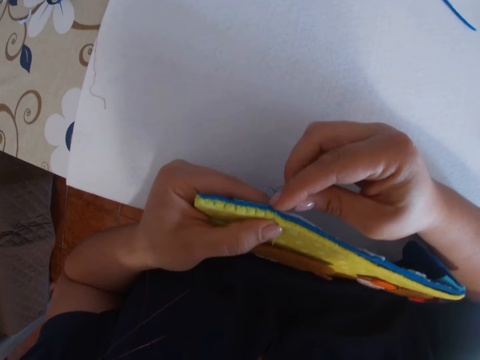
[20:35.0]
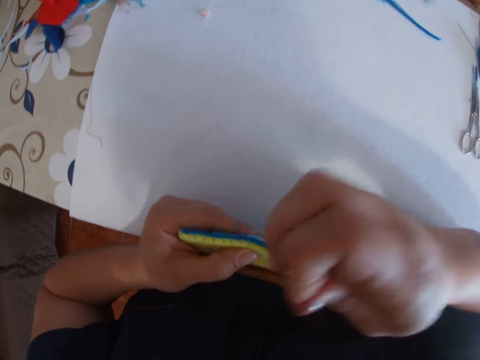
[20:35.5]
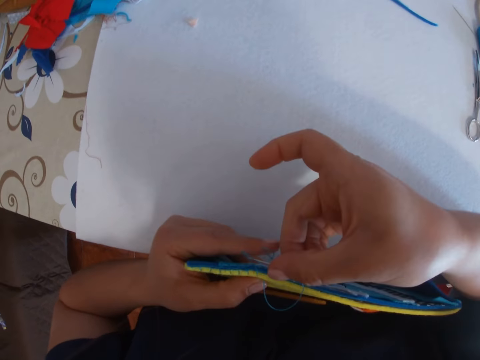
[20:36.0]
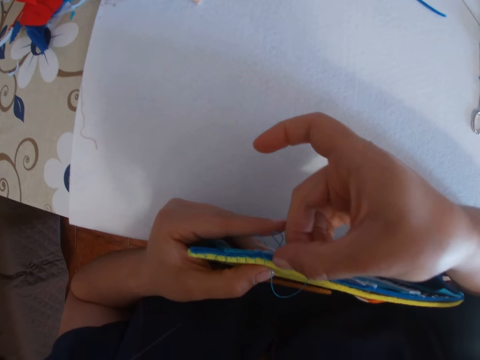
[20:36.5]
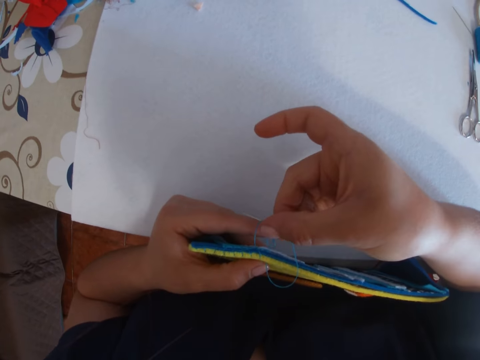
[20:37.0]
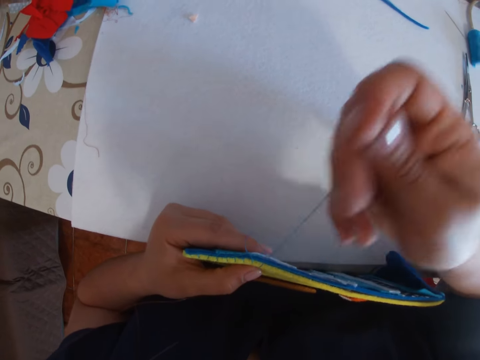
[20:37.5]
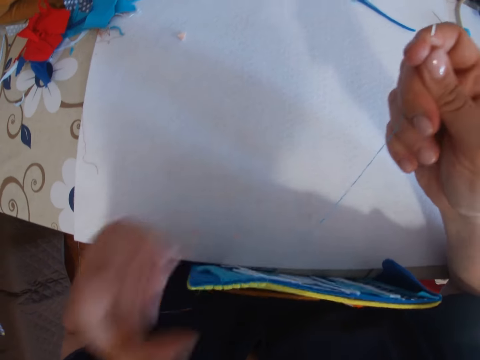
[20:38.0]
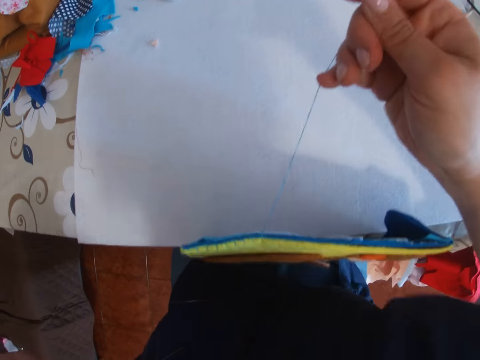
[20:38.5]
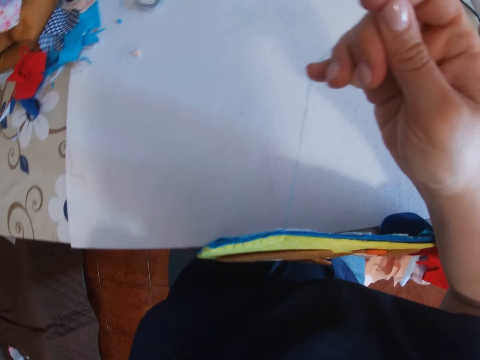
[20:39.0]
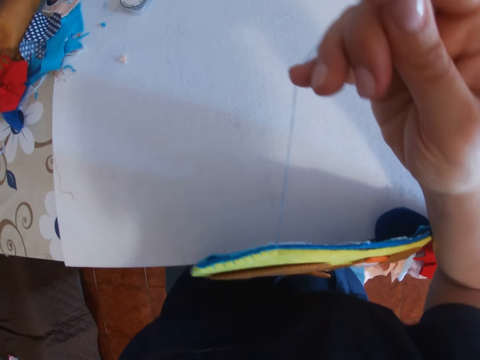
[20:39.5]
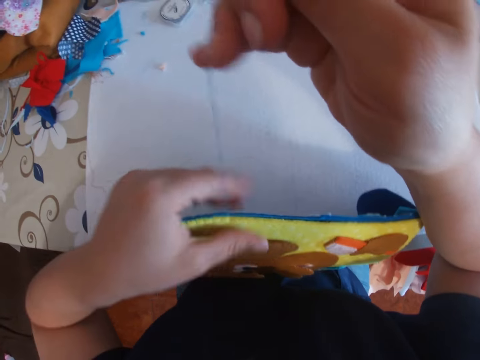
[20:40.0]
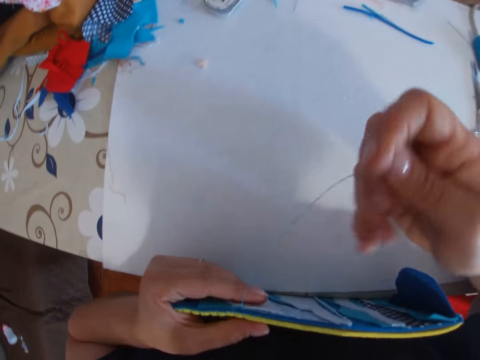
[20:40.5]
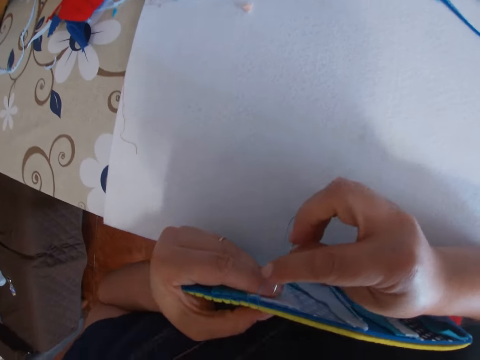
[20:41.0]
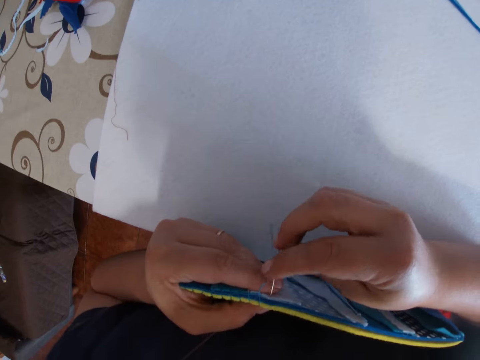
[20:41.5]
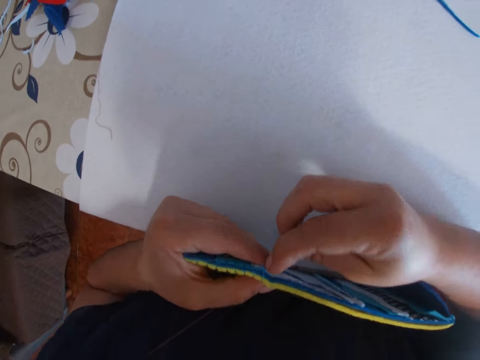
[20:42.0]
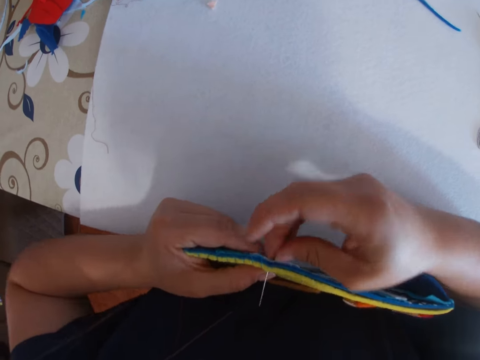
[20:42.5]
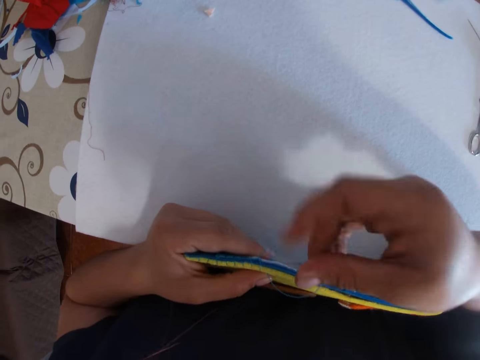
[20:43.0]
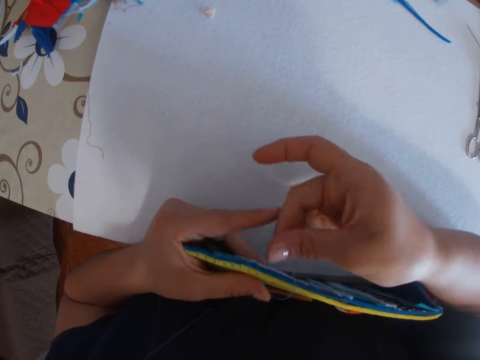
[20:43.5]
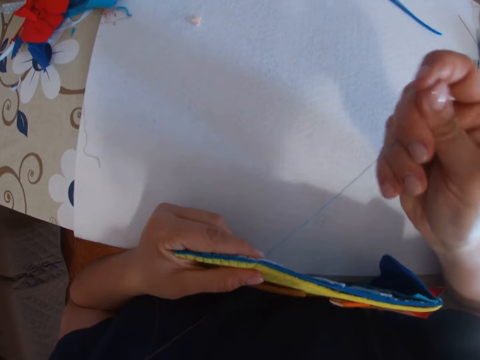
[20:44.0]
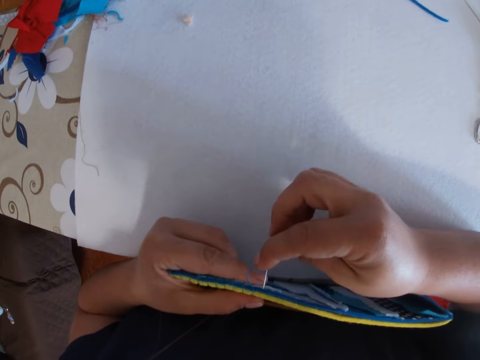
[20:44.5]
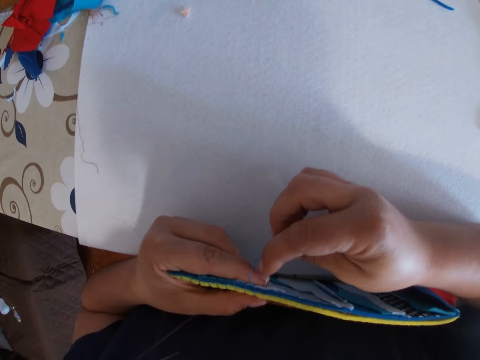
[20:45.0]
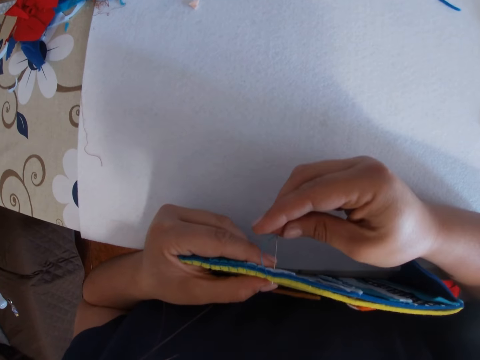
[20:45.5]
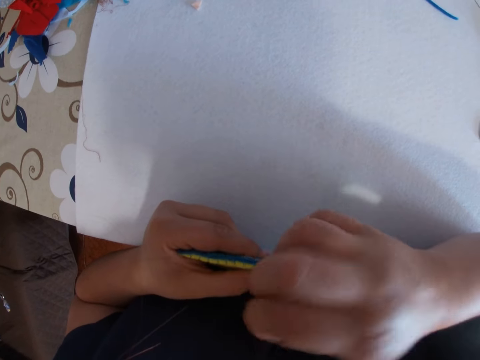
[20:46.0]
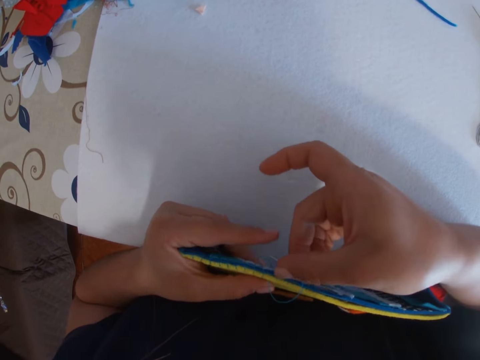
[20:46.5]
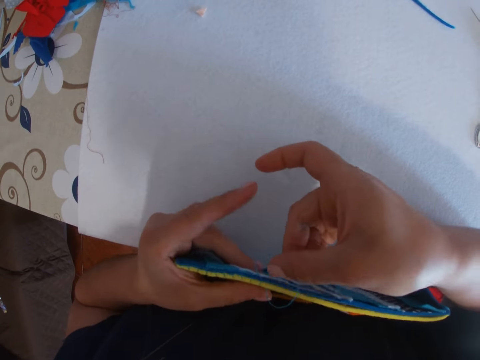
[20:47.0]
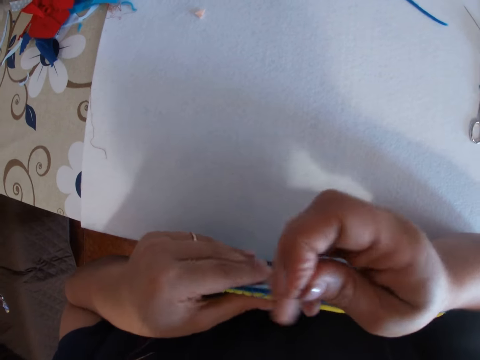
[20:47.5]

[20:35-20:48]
The camera wearer aligns the clothing. They pull the thread. They sew a piece of cloth with a needle.

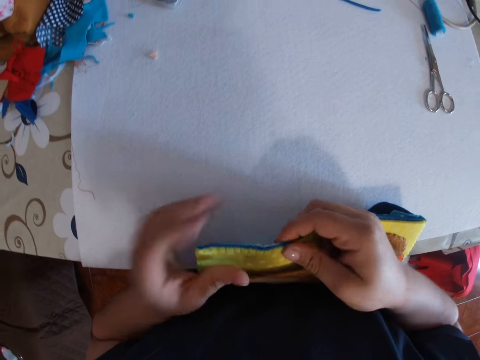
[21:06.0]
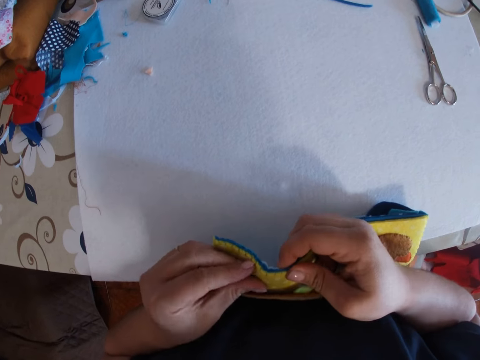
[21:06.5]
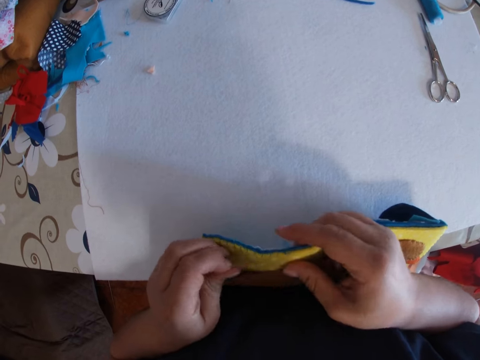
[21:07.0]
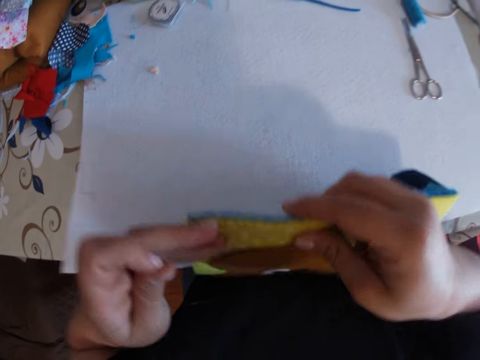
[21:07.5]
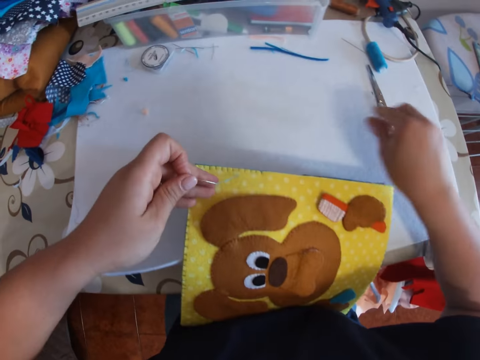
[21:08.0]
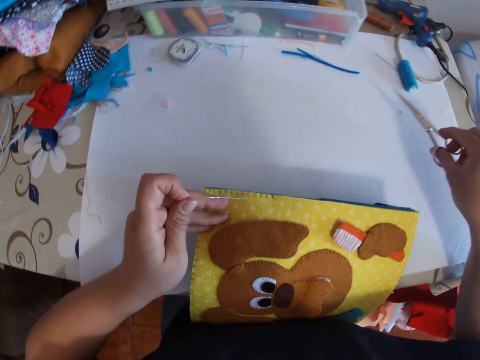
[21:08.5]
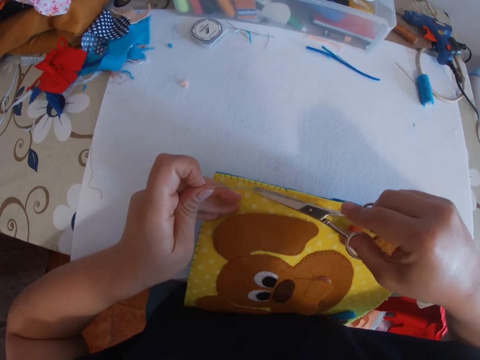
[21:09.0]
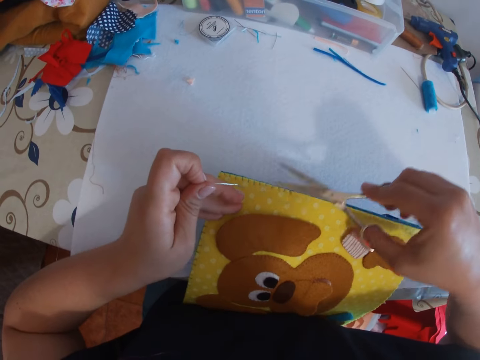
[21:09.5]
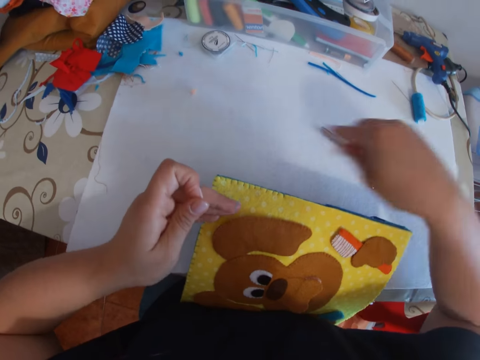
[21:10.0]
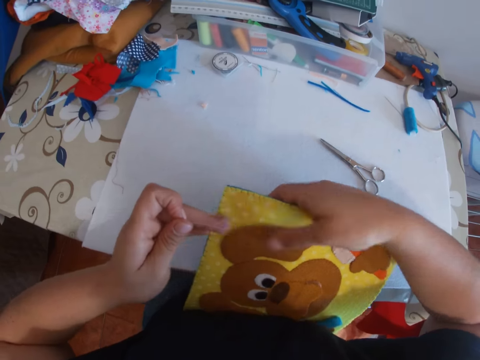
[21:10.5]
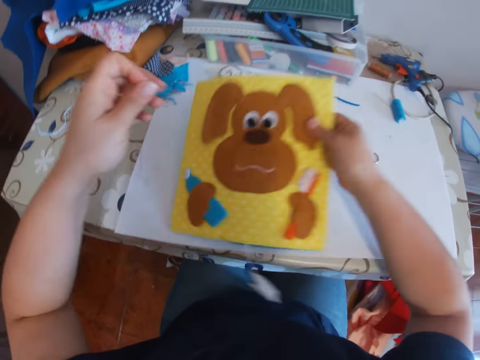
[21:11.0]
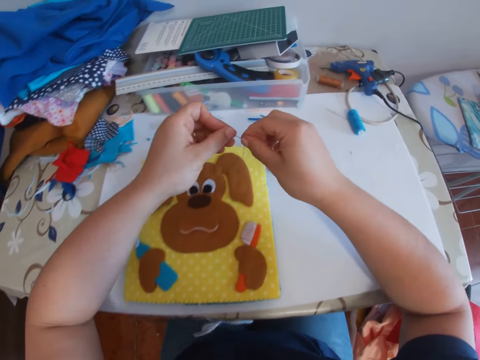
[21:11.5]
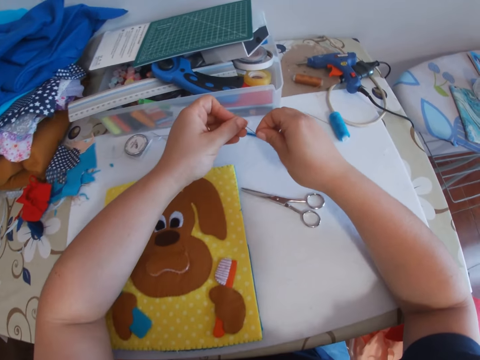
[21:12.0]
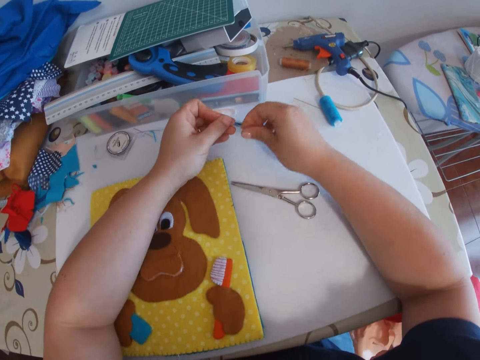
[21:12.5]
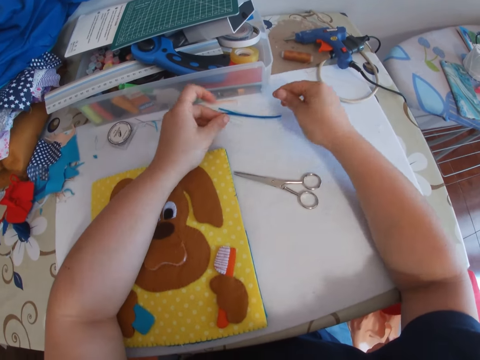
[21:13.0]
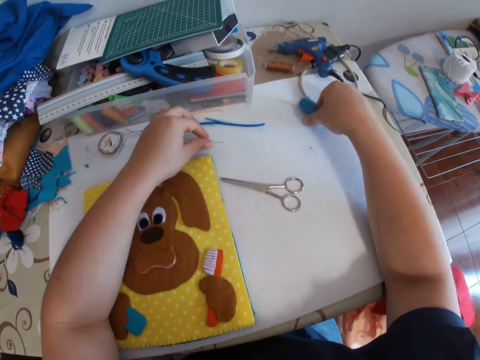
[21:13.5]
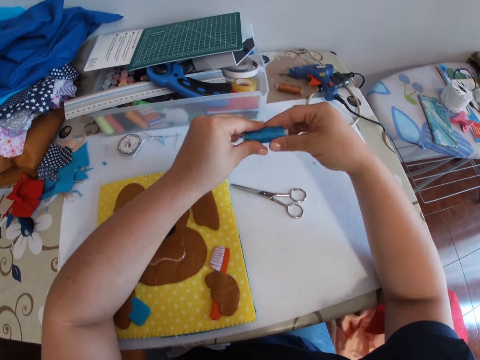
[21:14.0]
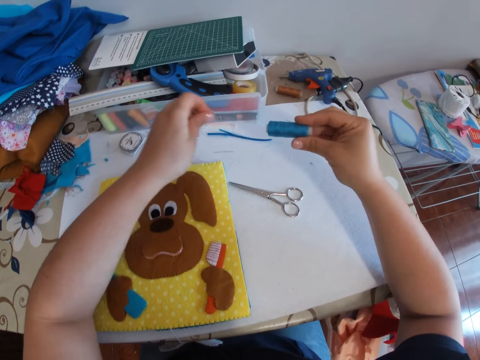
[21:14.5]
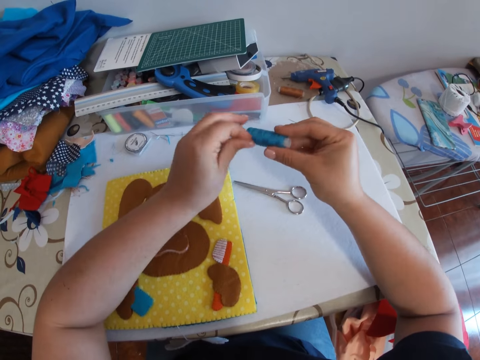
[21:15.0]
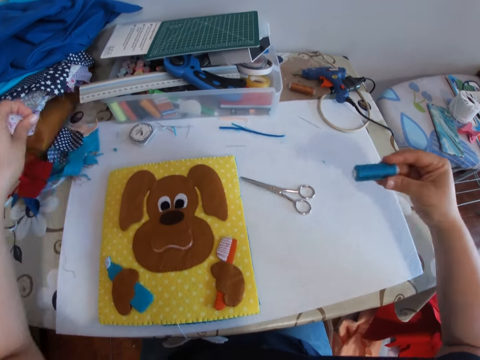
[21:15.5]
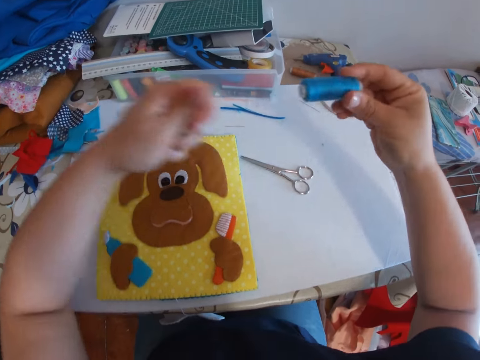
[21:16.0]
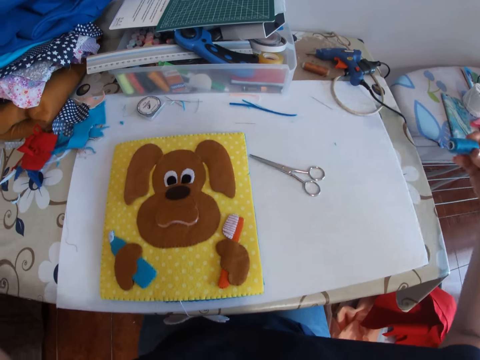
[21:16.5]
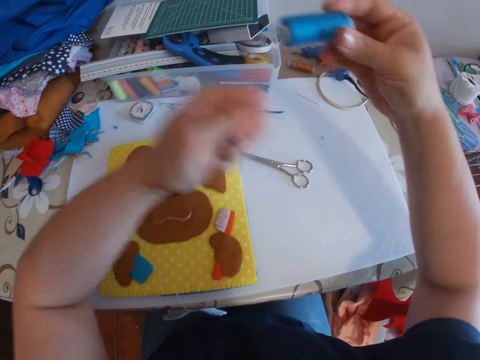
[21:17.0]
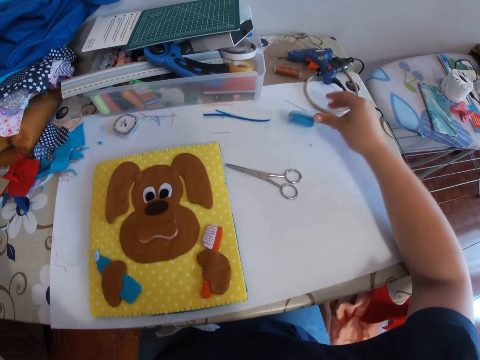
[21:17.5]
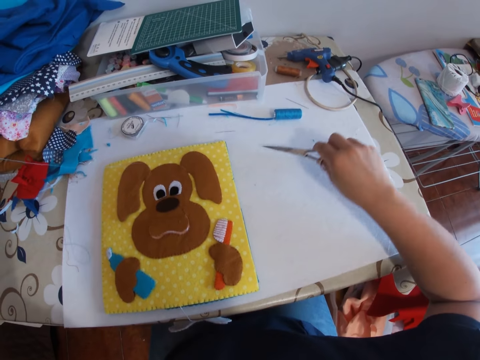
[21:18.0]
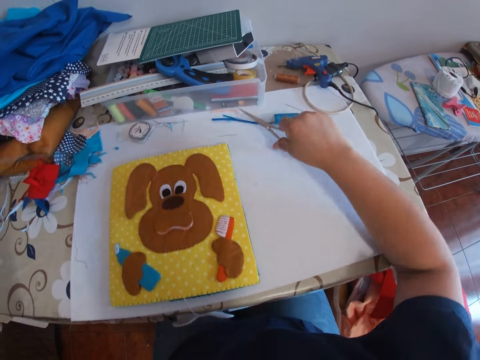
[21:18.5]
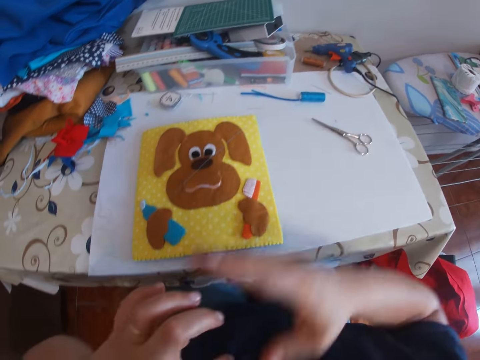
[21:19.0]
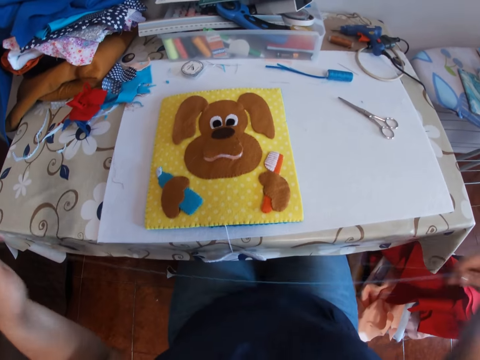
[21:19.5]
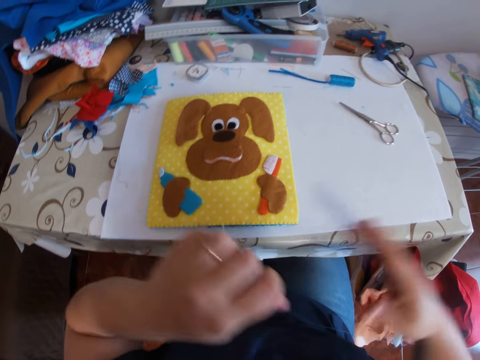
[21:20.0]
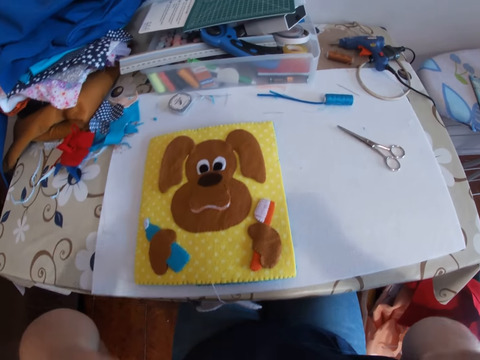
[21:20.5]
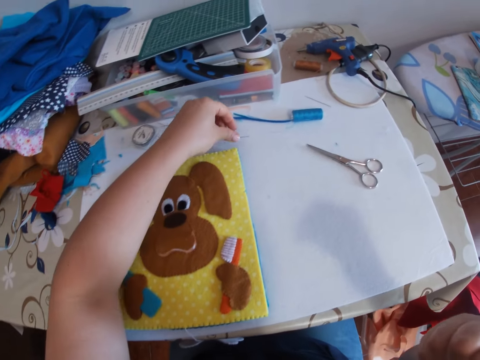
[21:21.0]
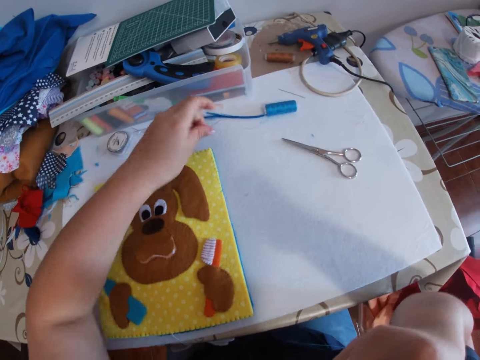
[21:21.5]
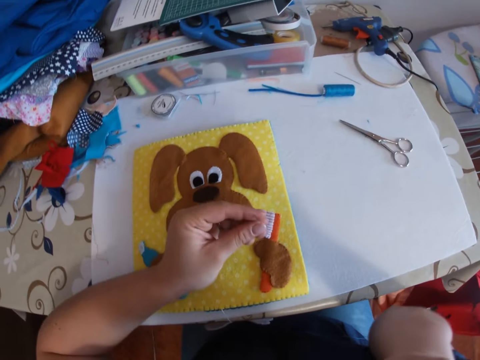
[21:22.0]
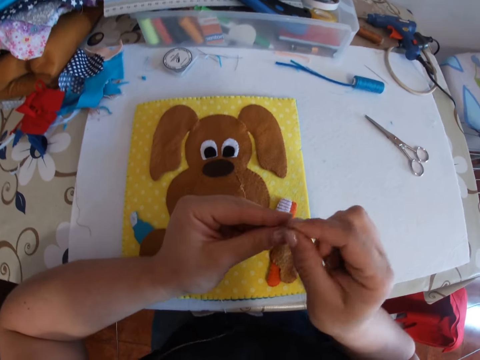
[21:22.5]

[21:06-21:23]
The camera wearer moves the craft to the table and picks up the scissors from the table. They cut off a thread with the scissors. They drop the scissors on the table. They adjust the craft. They drop a piece of cloth on the table. They drop a needle on the table. They drop the thread. They pick up the roll of thread on the table. They pull out thread from the roll of thread. They pick up the scissors from the table. They cut a thread with the scissors. They drop the scissors on the table. They align the thread. They pull the thread. They pick up the needle on the table.
